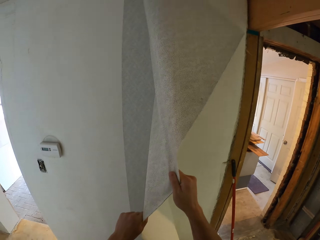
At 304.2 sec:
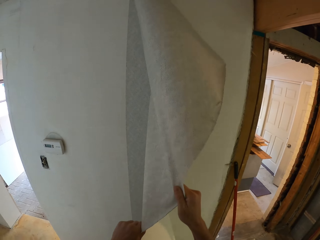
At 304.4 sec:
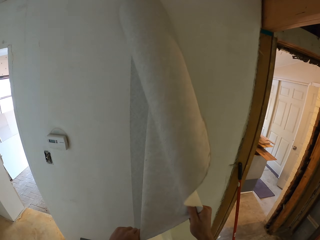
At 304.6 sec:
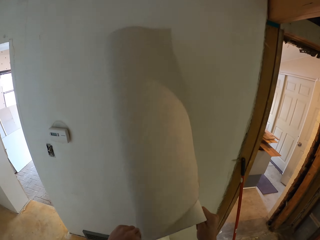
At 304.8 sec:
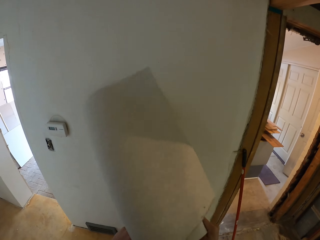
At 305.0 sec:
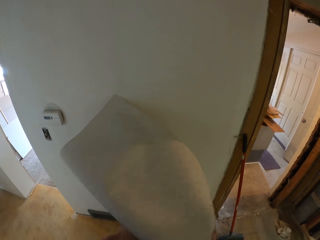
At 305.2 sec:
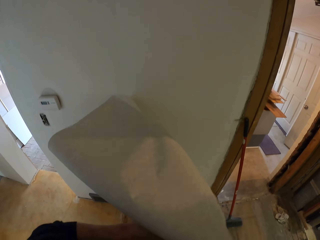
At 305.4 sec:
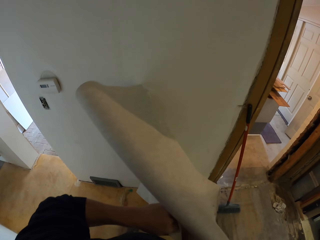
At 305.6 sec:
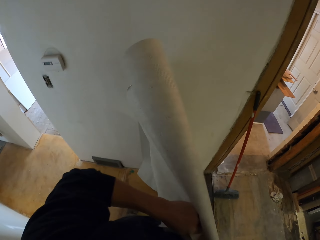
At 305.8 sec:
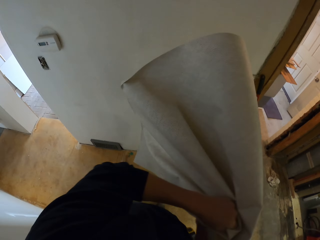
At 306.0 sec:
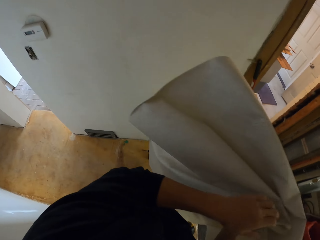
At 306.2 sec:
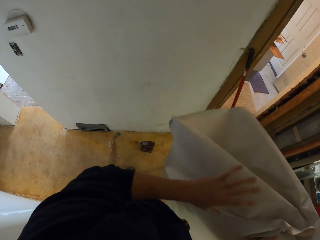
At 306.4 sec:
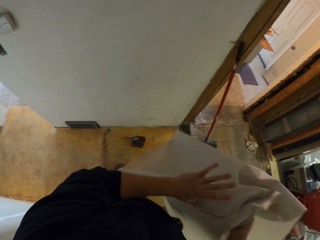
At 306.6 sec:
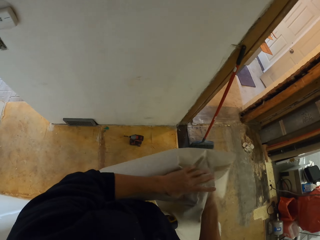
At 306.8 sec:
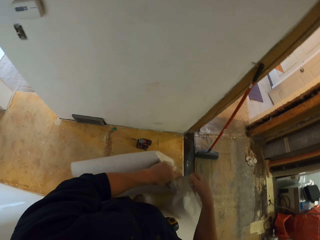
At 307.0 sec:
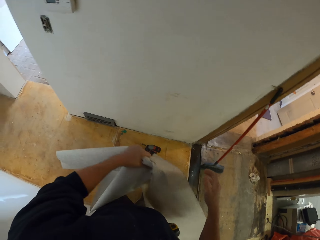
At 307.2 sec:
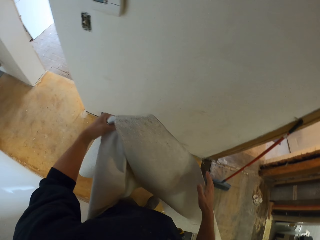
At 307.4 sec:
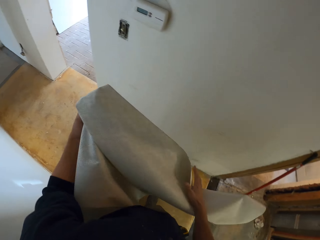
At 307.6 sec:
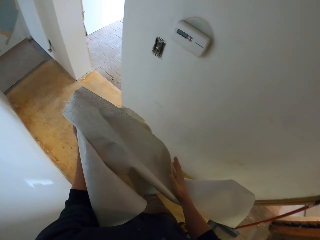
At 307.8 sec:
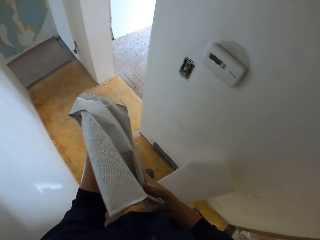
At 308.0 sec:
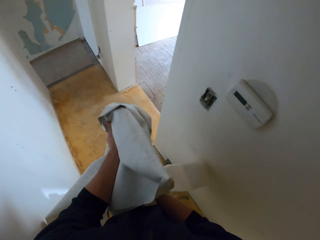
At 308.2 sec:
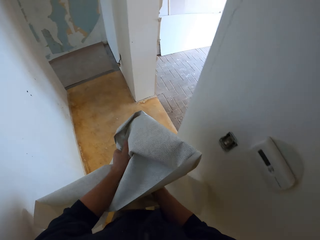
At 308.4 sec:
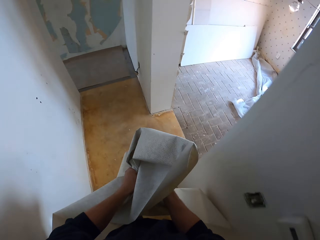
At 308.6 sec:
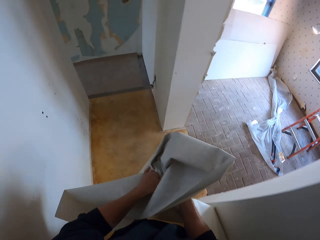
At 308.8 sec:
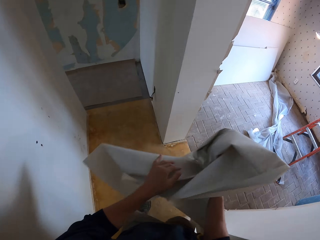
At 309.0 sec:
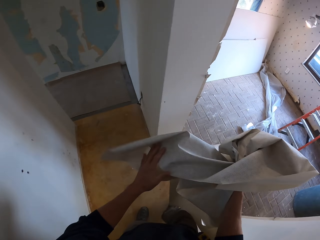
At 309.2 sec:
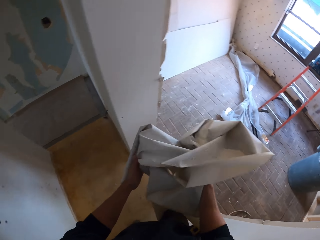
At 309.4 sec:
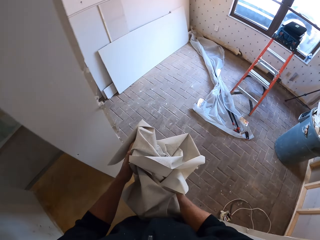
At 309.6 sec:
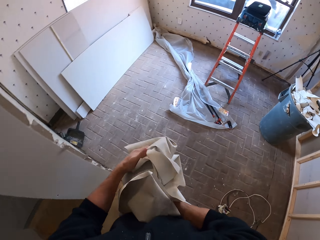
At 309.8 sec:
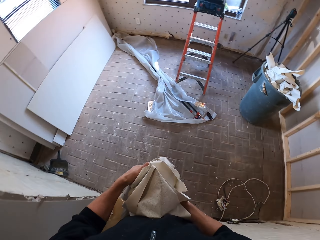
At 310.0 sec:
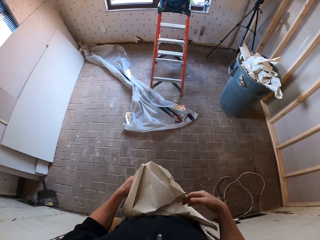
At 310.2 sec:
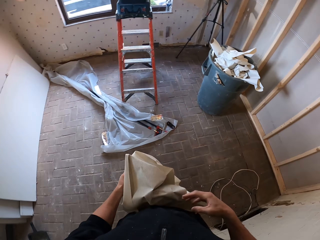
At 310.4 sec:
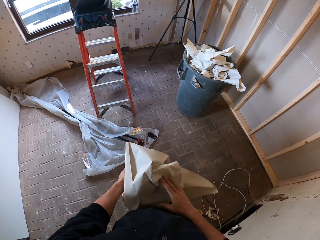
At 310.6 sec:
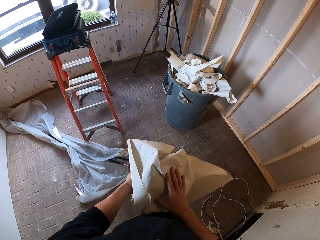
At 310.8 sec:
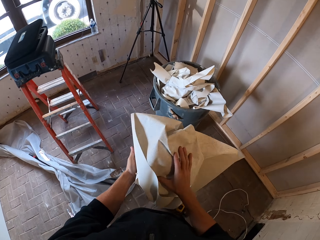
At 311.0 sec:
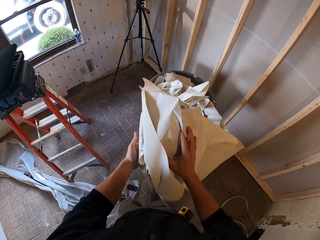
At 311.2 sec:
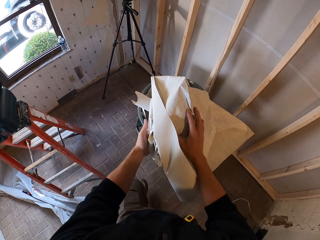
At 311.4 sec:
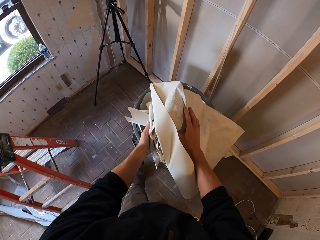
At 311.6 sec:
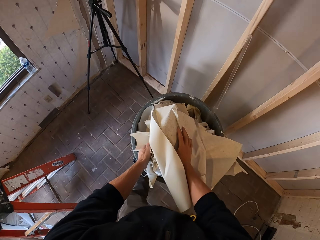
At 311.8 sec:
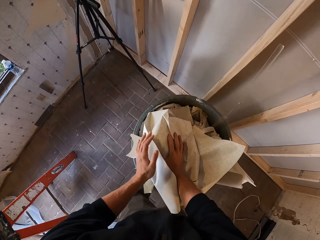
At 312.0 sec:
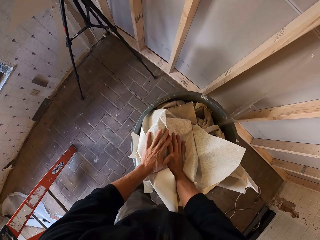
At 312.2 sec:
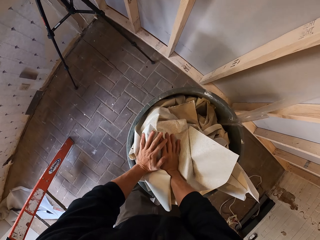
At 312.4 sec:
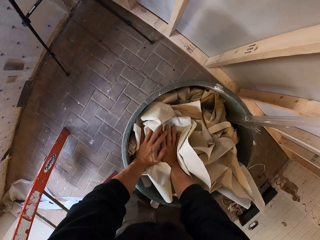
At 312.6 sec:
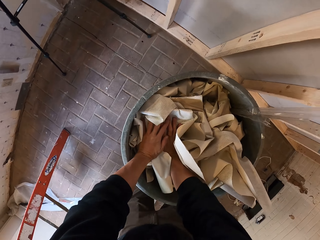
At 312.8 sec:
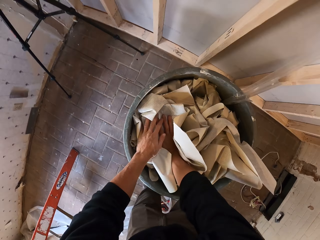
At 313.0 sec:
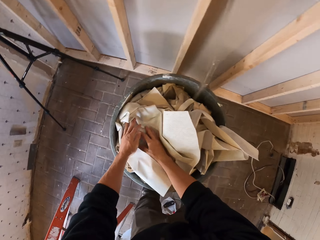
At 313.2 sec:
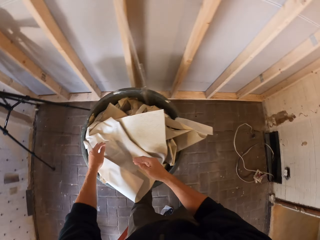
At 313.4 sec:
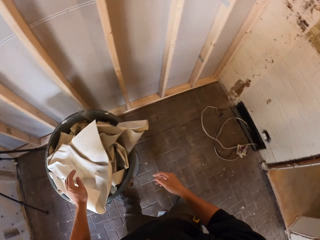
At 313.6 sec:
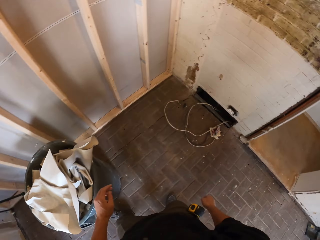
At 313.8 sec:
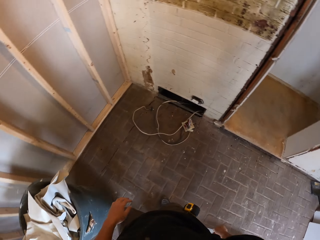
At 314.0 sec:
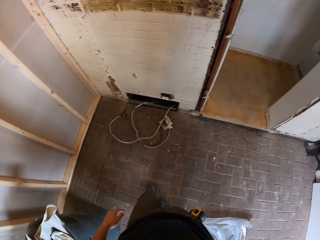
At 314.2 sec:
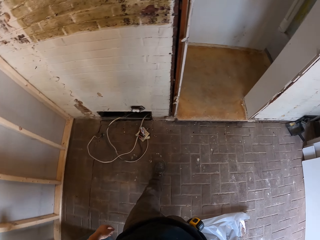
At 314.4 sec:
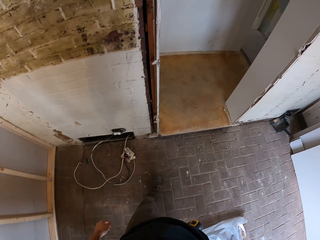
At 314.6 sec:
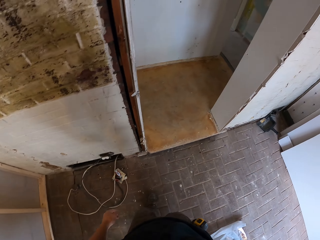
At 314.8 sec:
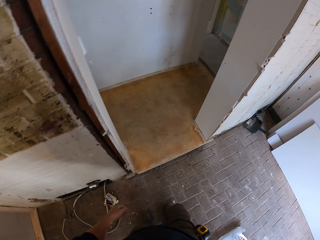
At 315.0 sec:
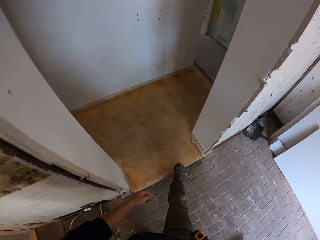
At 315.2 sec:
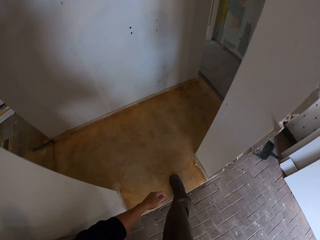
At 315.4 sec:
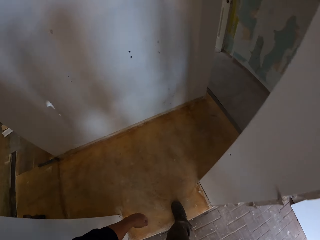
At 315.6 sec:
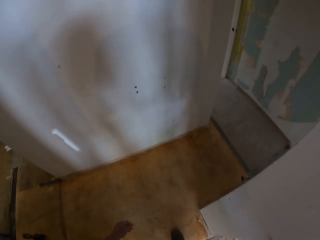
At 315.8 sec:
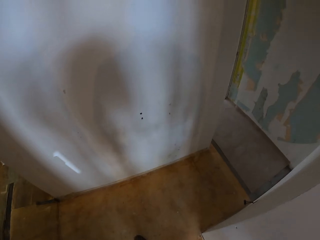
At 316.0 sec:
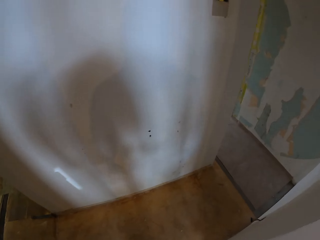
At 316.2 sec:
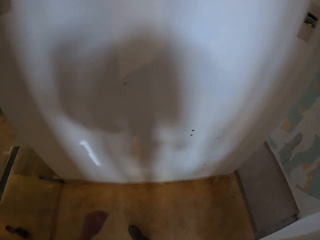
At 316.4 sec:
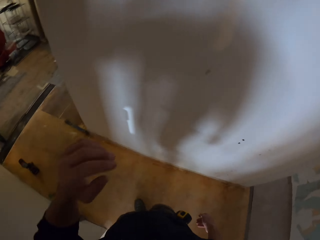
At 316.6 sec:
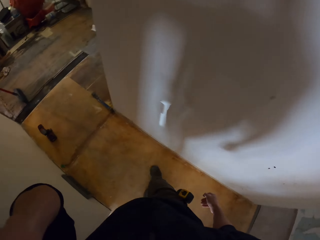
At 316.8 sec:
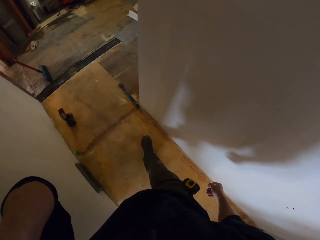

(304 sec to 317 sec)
The camera wearer holds the wallpaper. They fold the wallpaper. They walk around and hold the wallpaper. They enter the room. They put the wallpaper into the dustbin. They press the wallpaper into the dustbin. They walk away from the dustbin.

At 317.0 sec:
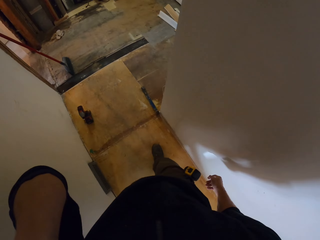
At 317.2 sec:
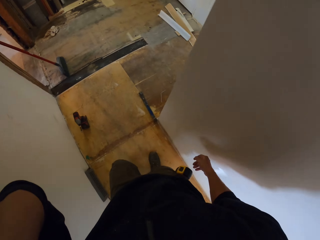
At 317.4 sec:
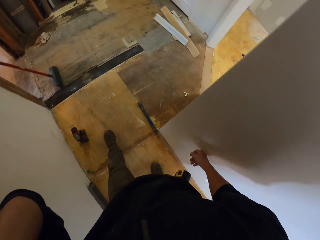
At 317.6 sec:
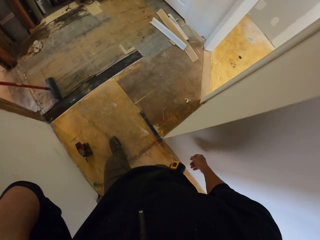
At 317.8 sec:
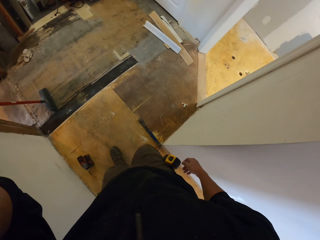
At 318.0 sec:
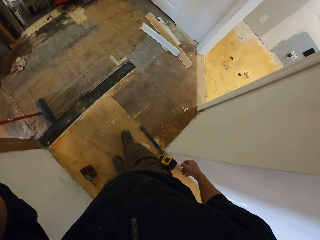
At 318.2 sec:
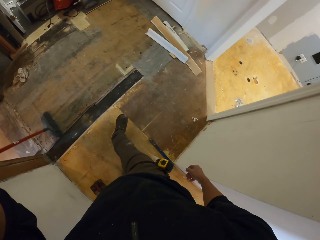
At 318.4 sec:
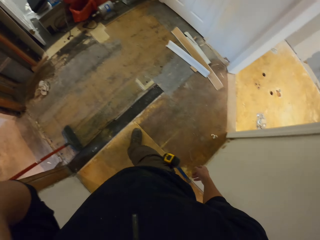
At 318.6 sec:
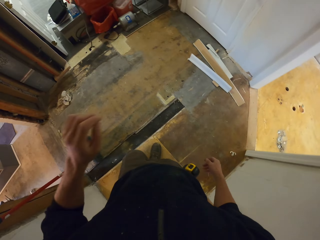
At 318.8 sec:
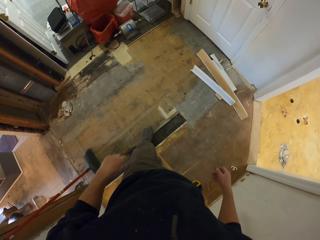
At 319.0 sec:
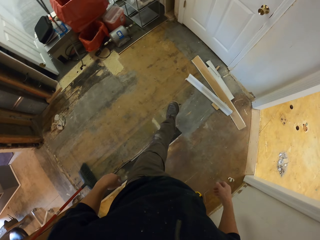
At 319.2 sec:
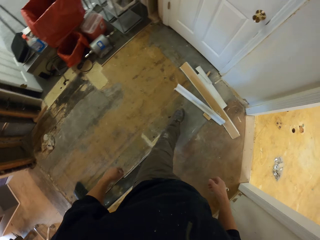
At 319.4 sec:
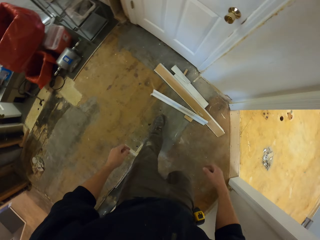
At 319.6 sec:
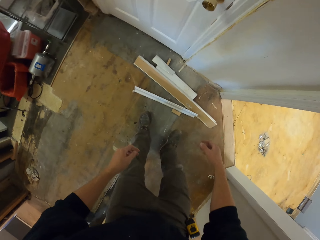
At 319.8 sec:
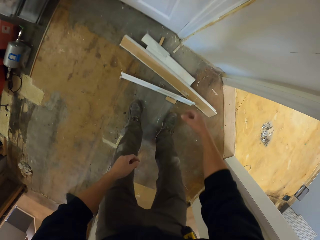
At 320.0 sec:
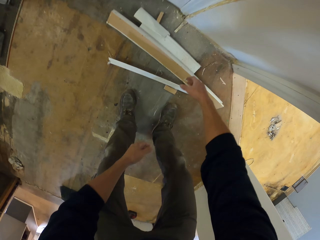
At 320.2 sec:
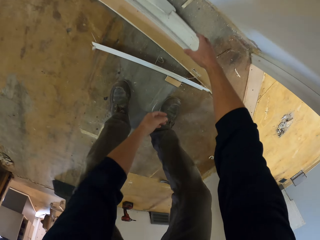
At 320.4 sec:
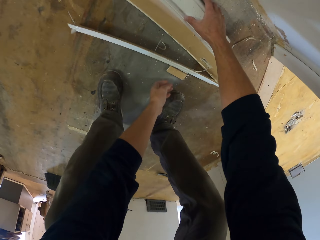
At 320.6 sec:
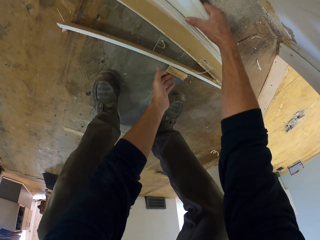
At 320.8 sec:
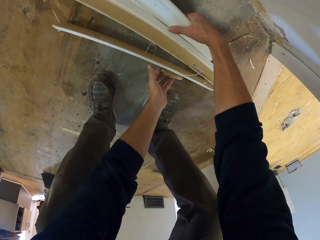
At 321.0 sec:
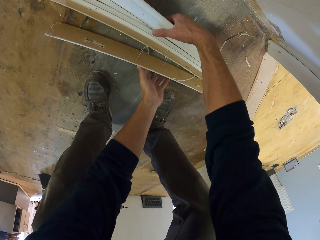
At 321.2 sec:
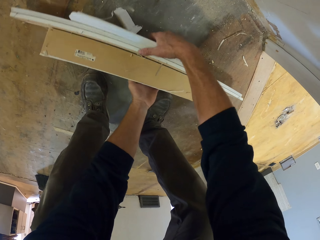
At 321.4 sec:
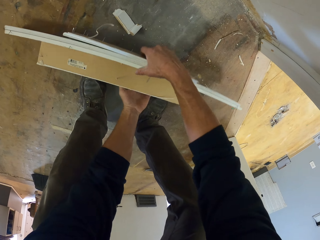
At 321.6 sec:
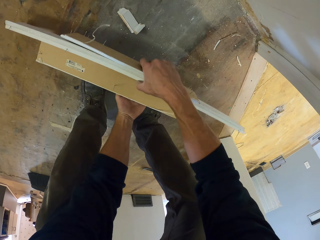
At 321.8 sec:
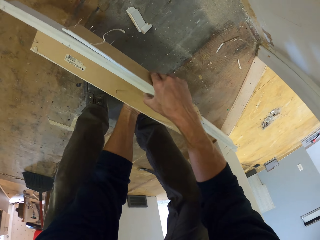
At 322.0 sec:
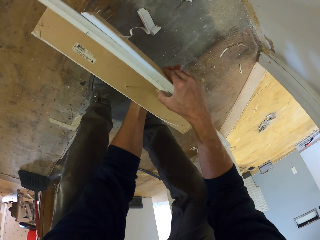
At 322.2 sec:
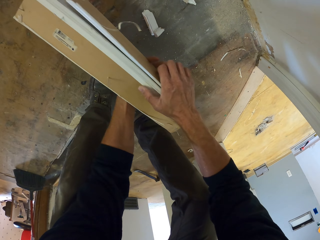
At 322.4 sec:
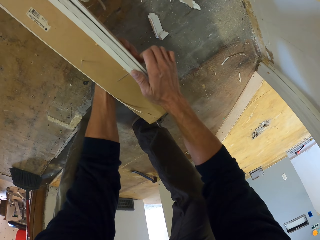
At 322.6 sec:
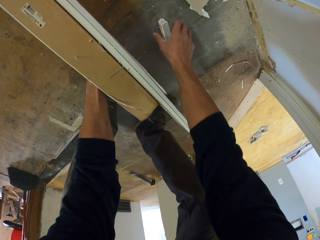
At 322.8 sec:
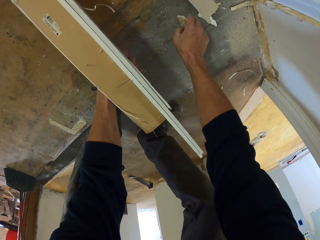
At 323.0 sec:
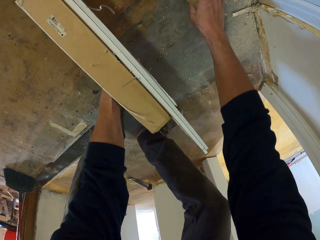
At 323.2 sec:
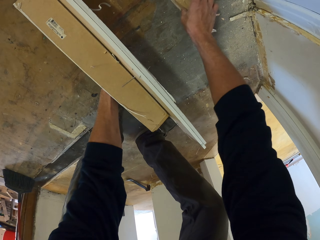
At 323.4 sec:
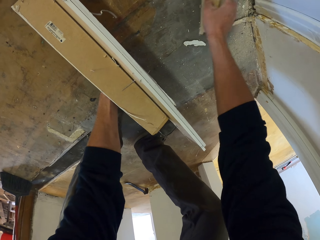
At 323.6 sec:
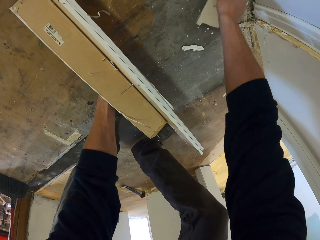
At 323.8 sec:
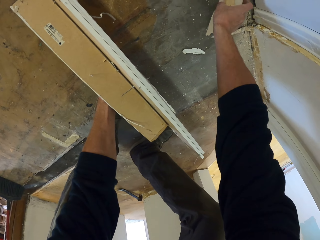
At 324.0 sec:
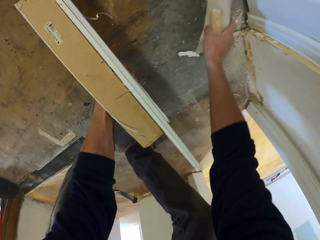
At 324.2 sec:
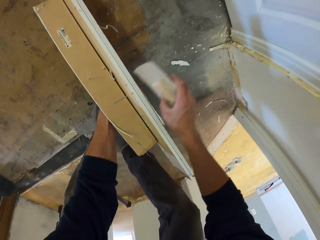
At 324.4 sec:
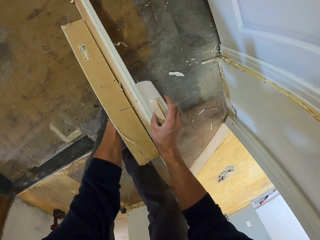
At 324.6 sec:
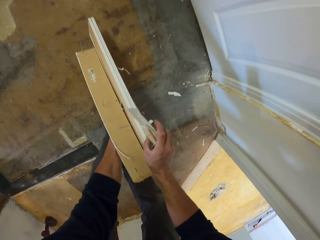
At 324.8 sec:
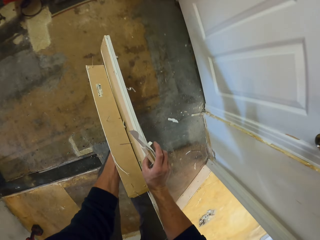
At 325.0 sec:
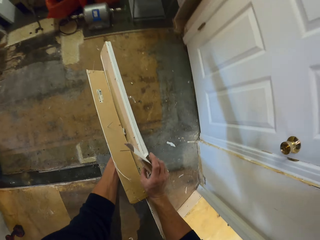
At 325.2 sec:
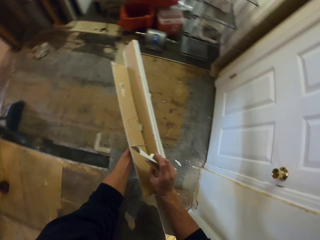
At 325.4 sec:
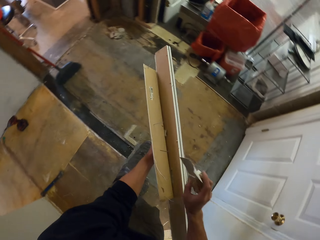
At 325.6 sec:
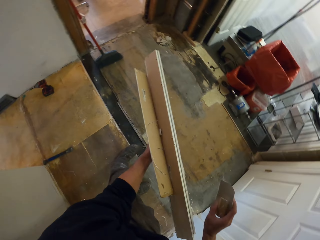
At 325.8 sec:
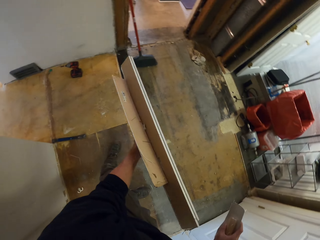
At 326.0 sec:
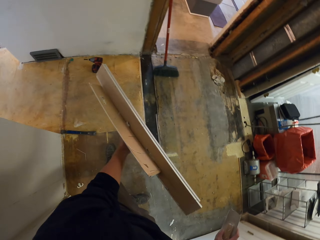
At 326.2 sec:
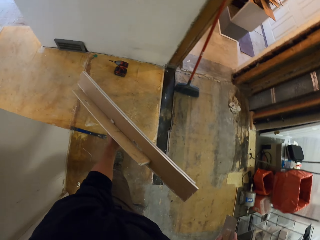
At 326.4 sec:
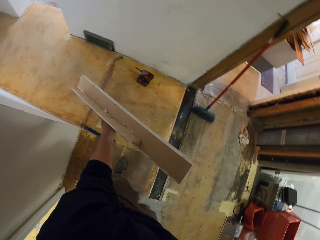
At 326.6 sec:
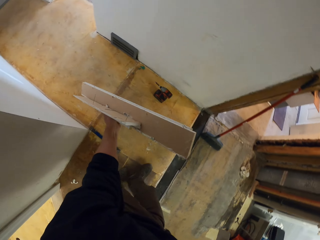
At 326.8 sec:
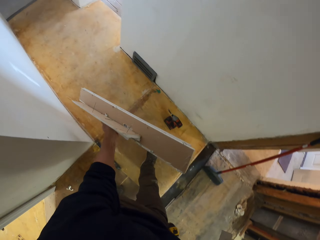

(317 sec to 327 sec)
The camera wearer lifts his hand. He walks along the corridor. He walks towards the wall and puts down his hand. He picks up the baseboards or wood. He carries the wood. He walks away from the wall.
